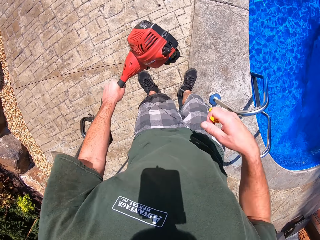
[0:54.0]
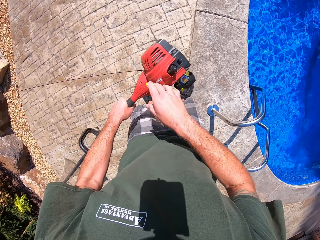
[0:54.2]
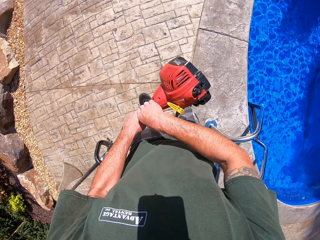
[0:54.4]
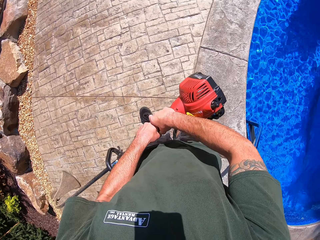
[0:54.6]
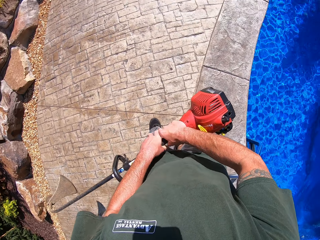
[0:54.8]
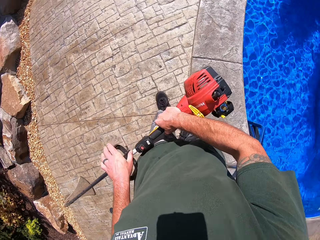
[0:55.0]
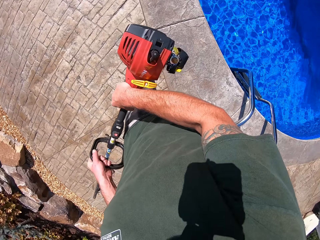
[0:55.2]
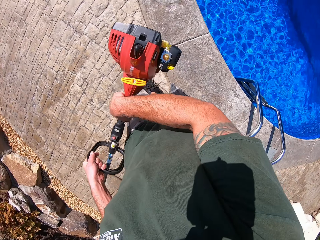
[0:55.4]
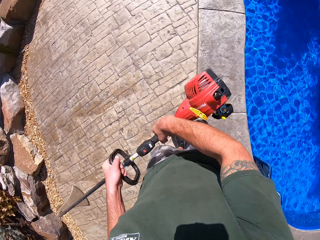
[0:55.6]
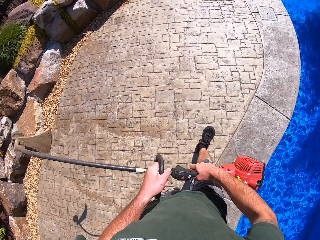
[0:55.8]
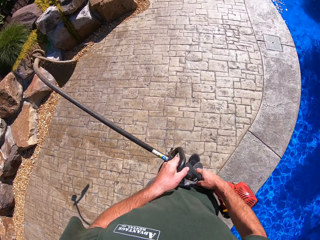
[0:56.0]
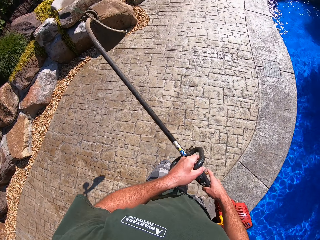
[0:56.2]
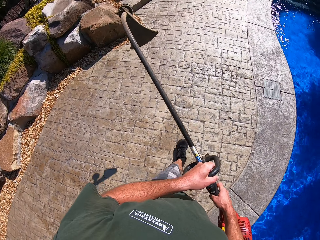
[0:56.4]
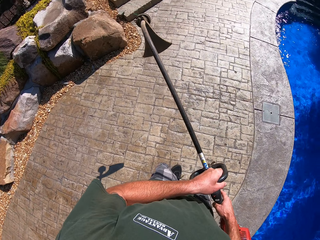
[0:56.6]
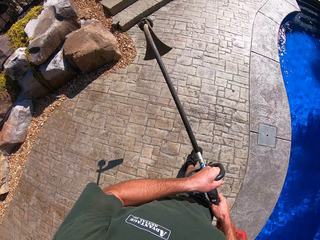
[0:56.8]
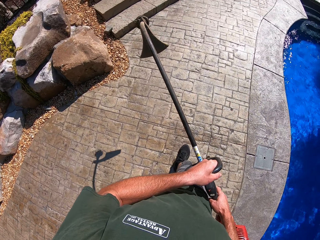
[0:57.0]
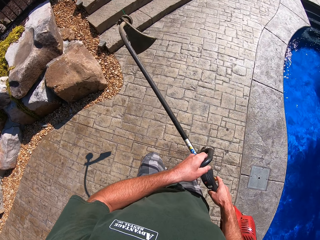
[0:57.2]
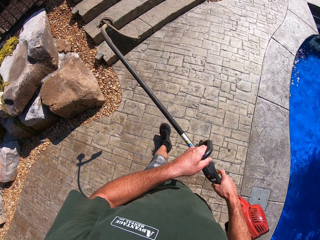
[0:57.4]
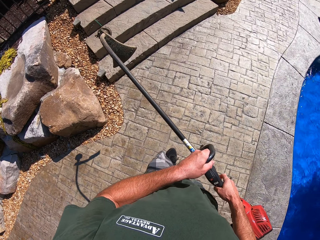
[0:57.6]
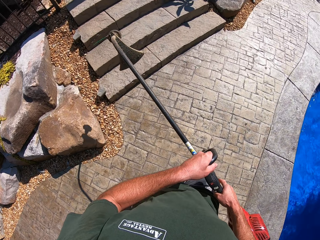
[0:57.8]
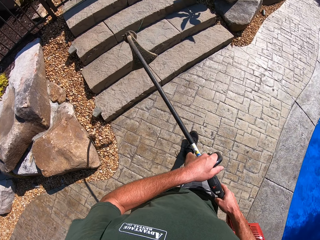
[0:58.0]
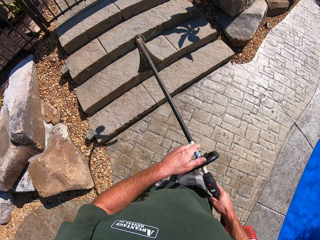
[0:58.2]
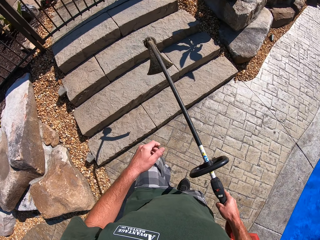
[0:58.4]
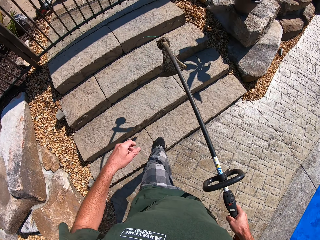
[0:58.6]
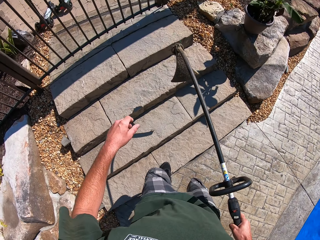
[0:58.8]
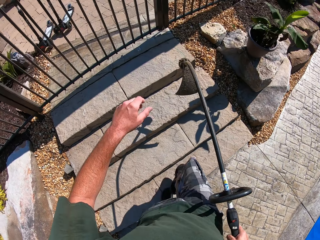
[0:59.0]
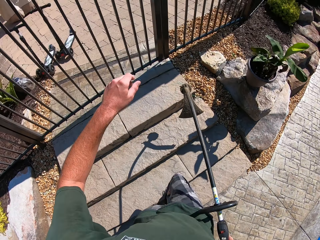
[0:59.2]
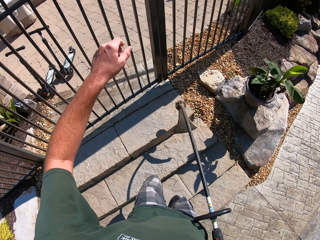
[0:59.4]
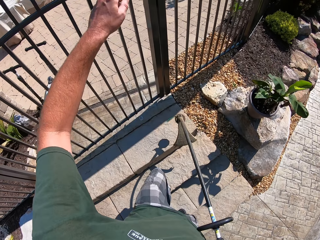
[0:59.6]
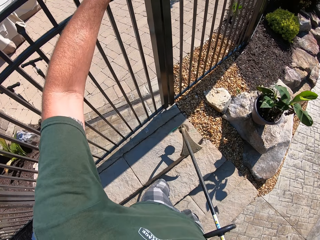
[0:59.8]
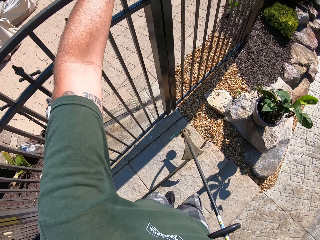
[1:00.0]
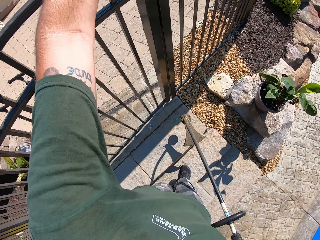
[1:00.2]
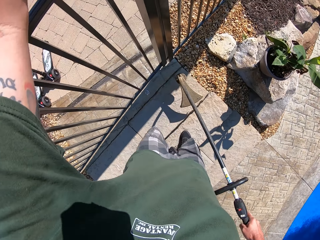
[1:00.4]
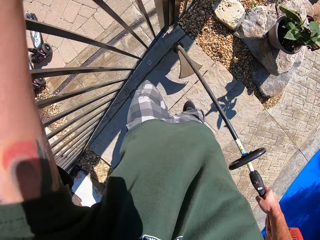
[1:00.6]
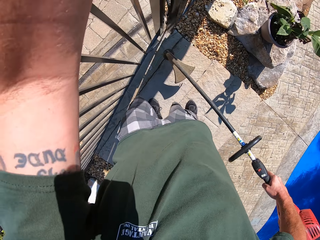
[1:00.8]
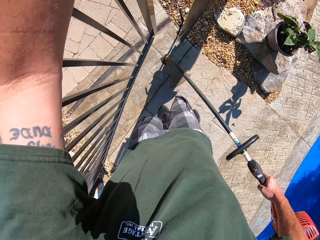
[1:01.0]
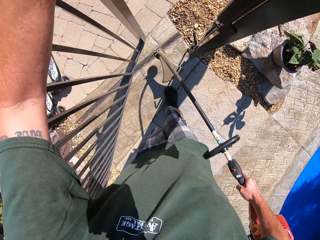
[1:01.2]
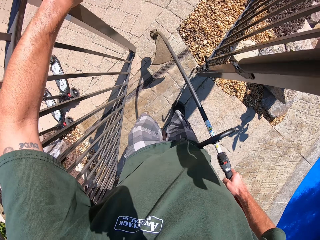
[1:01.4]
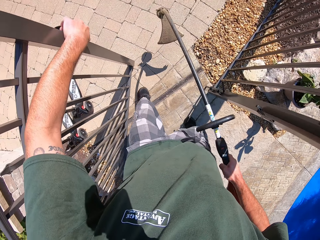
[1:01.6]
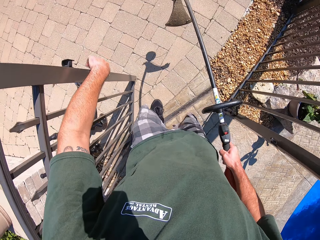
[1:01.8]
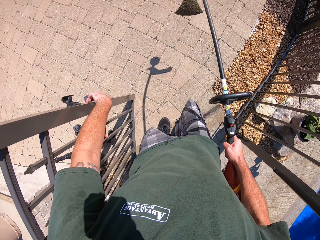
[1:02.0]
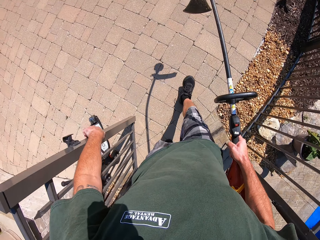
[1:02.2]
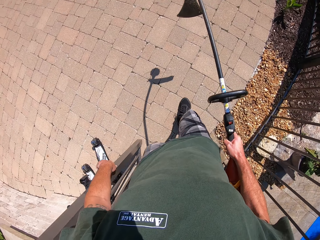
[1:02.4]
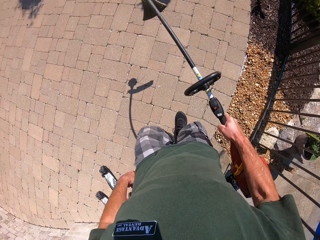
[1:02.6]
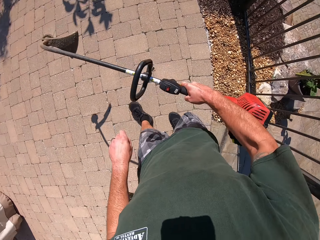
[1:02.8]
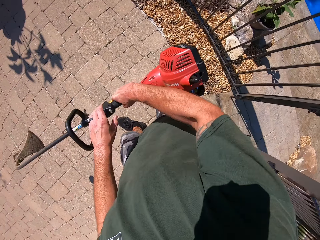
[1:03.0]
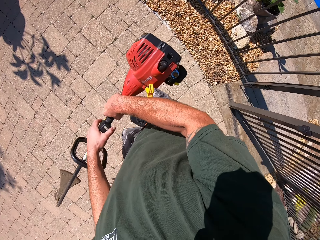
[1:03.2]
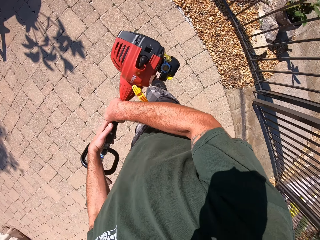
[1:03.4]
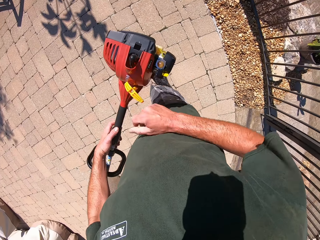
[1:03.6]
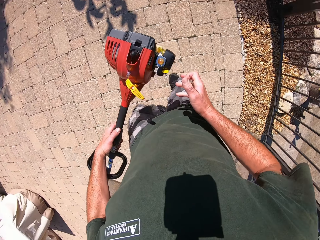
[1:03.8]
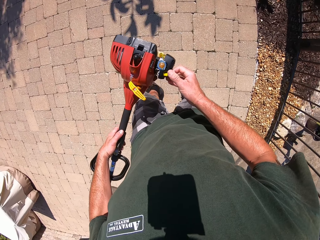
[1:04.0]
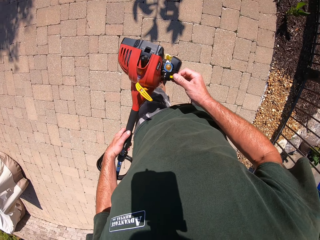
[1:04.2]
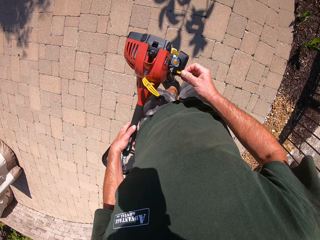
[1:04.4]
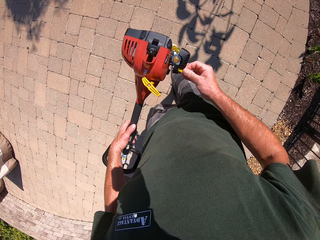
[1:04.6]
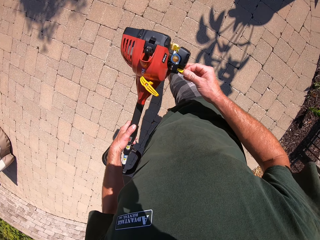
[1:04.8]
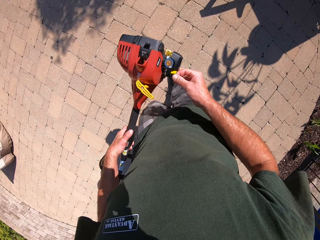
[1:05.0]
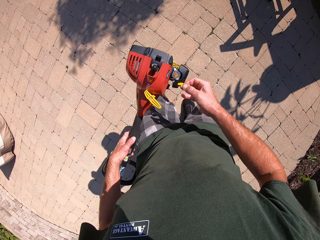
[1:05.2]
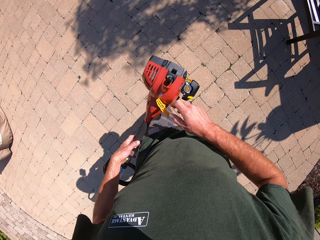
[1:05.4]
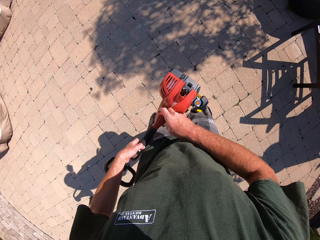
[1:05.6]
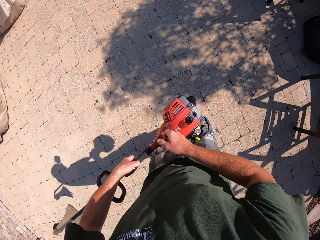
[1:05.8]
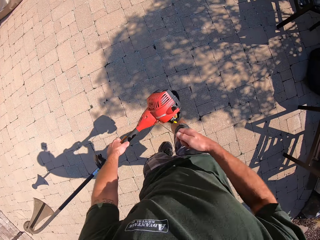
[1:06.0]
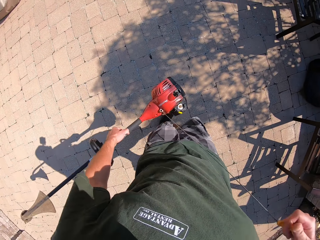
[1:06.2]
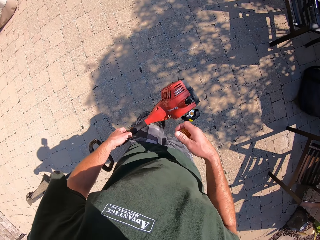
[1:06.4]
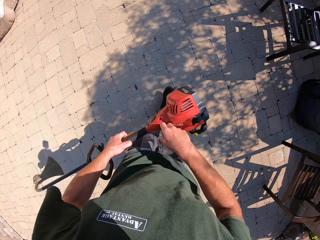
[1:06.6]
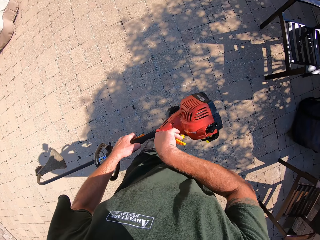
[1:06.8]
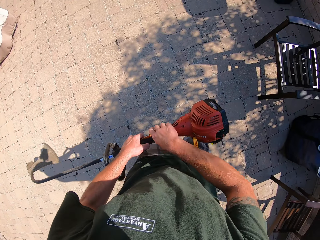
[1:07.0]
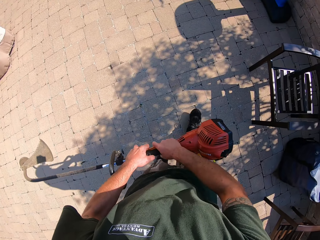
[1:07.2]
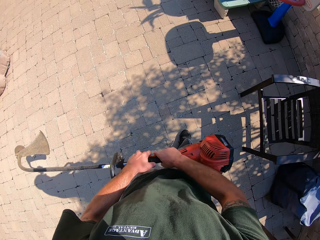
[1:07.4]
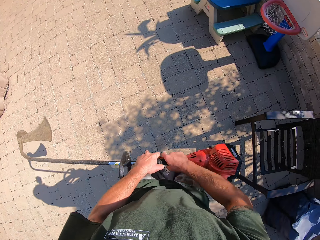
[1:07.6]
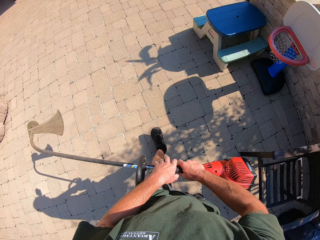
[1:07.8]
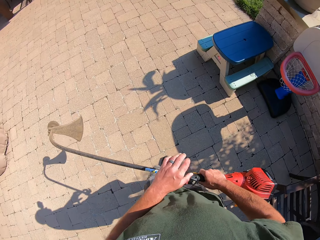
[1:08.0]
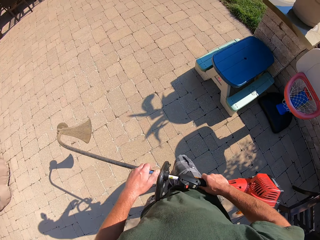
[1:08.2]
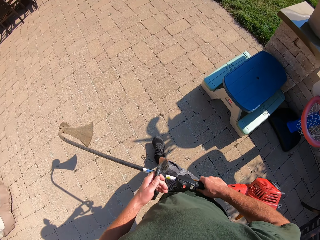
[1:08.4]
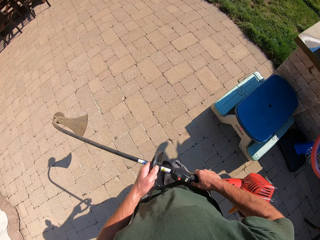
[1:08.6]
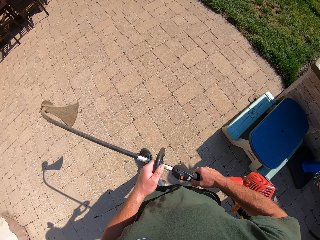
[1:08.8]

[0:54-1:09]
The camera wearer walks around the pool. He walks out of the compound with the lawn edge cutter or grass trimmer in his hands. He opens the gate to the compound with his left hand. He walks out of the compound. He walks around the compound. He touches the grass trimmer. He pulls the rope to the lawn edge cutter with his right hand.

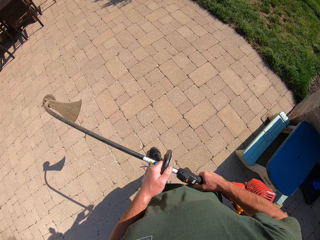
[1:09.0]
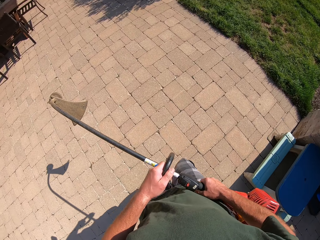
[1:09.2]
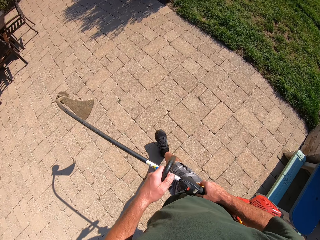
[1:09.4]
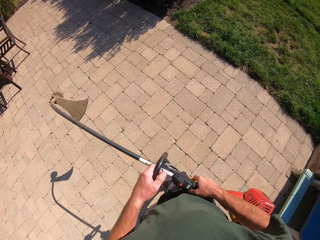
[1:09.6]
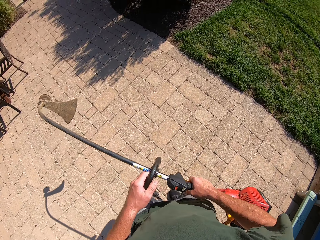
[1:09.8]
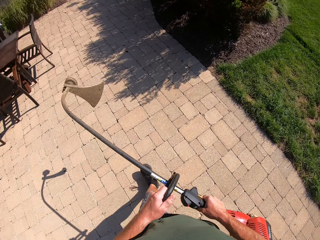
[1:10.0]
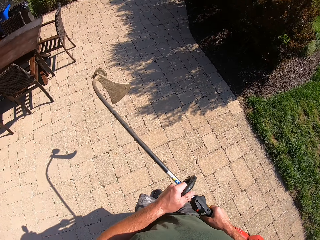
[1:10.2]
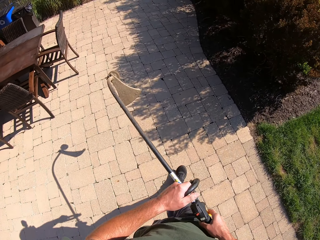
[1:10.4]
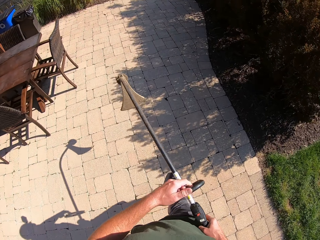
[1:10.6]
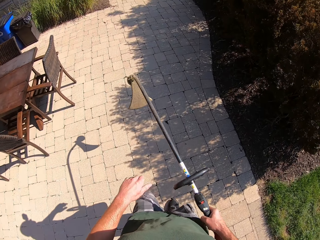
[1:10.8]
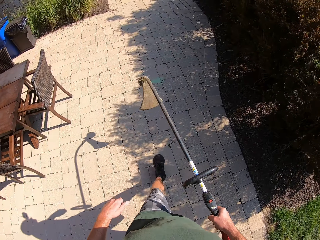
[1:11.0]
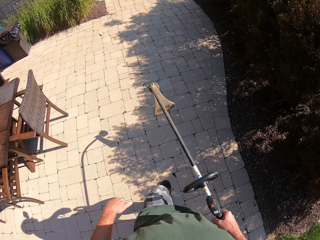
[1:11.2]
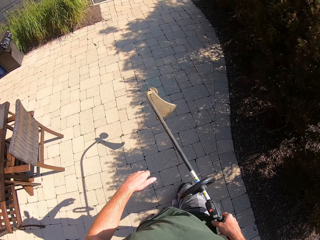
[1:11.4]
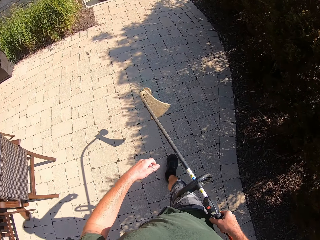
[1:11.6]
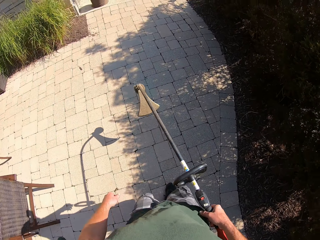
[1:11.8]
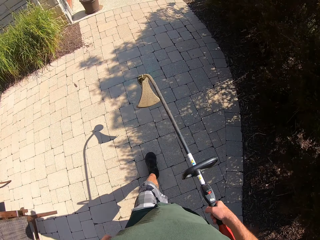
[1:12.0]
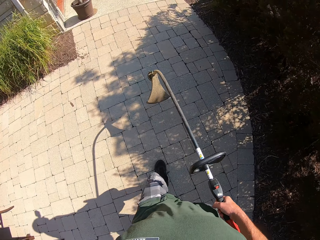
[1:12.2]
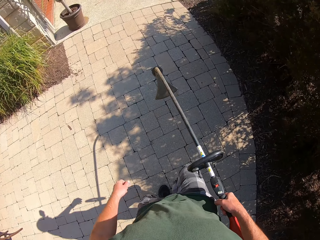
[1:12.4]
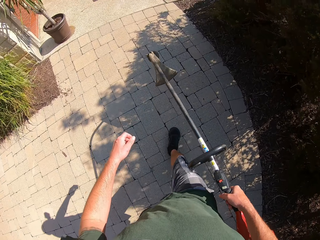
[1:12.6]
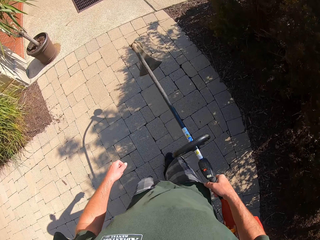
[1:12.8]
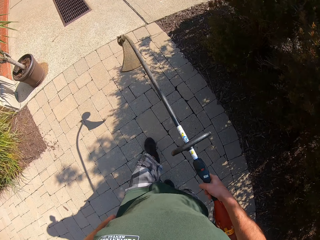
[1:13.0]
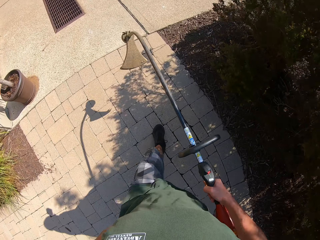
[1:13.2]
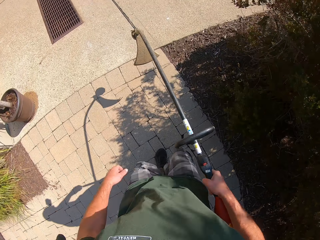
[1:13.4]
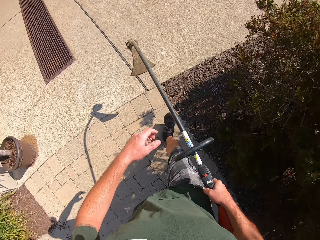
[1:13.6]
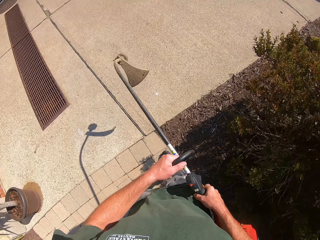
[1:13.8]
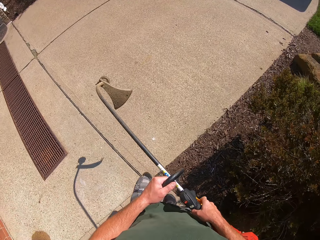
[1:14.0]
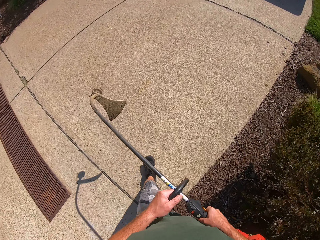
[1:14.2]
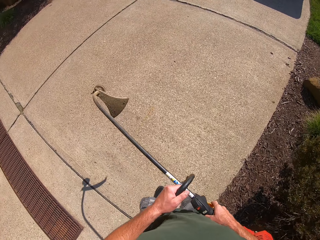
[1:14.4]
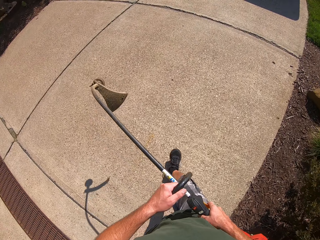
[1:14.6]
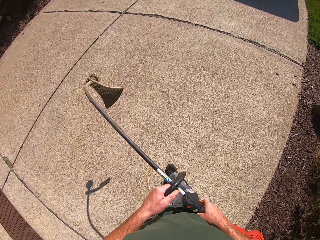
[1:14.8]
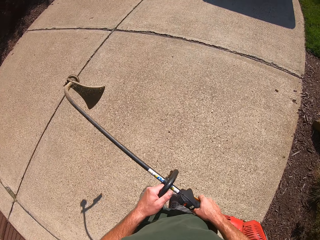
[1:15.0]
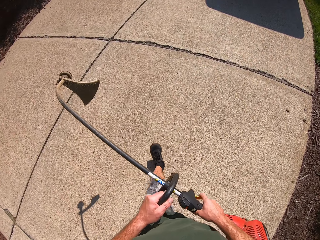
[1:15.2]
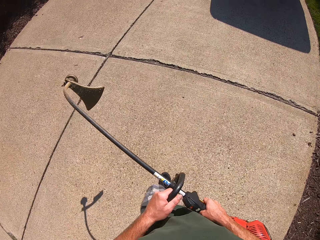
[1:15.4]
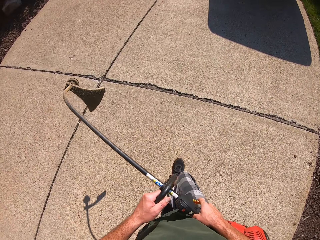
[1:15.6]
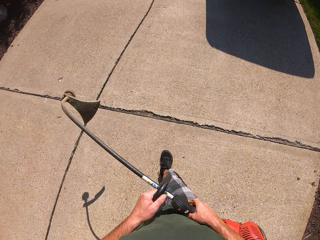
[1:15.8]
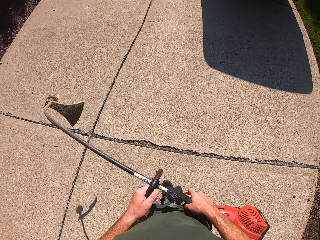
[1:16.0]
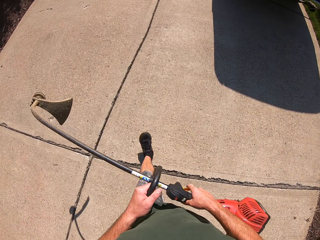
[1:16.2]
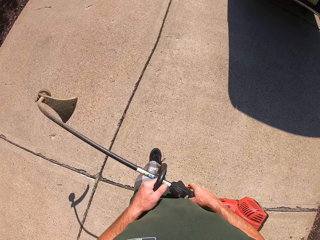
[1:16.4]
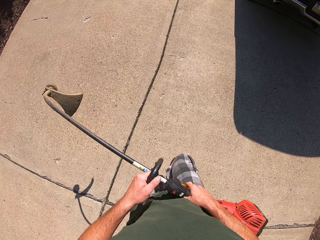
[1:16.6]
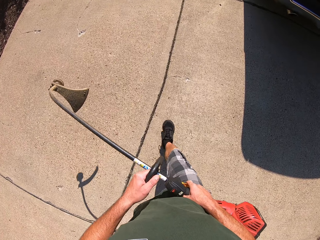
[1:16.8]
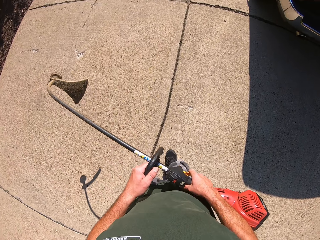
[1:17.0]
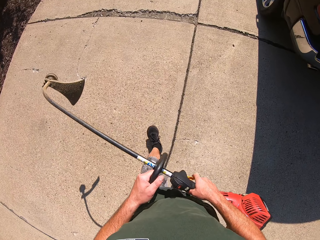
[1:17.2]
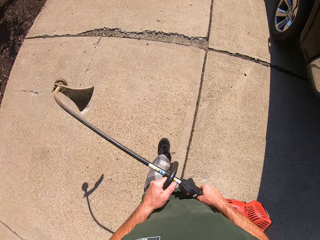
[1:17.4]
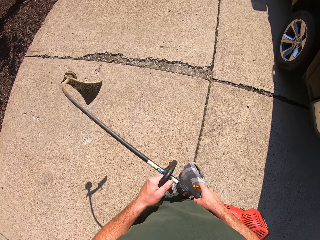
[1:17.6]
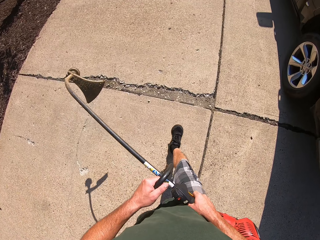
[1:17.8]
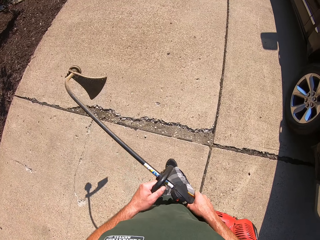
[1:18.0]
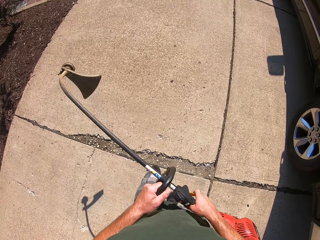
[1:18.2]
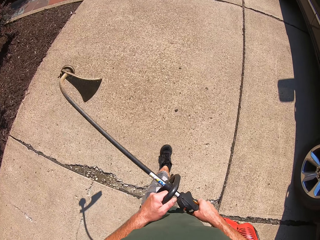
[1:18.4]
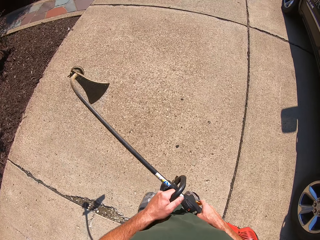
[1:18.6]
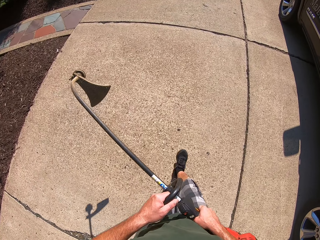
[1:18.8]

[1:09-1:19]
The camera wearer walks around the compound. They hold the grass trimmer with both hands.
